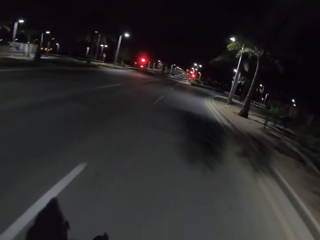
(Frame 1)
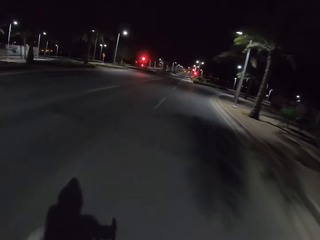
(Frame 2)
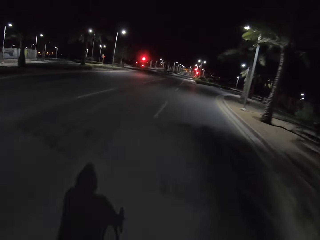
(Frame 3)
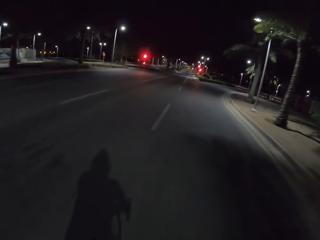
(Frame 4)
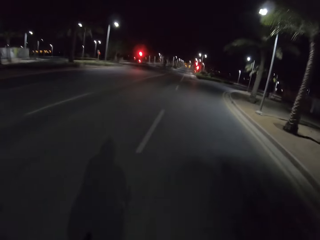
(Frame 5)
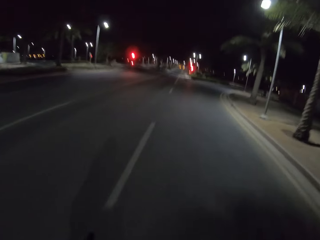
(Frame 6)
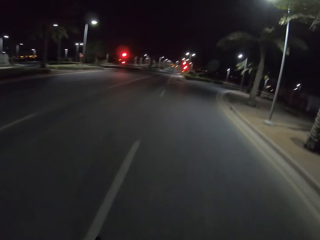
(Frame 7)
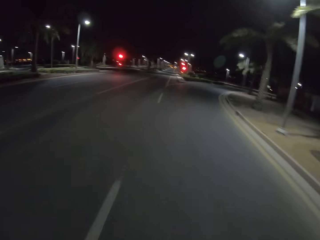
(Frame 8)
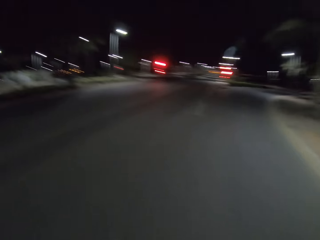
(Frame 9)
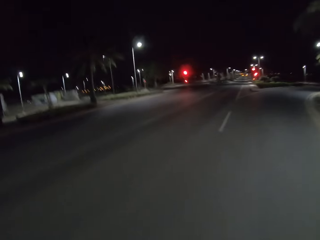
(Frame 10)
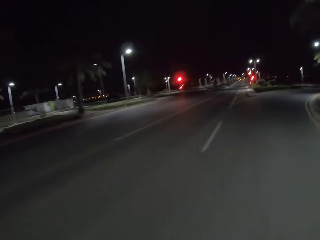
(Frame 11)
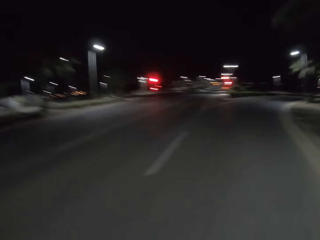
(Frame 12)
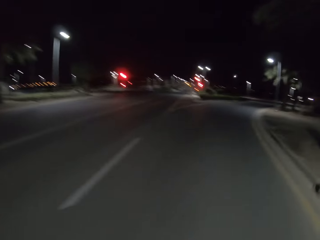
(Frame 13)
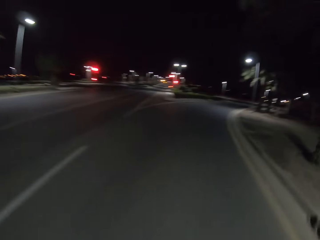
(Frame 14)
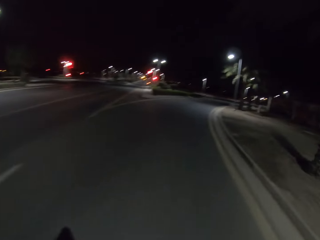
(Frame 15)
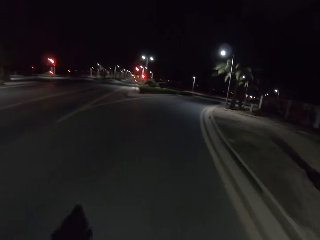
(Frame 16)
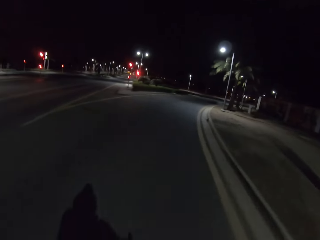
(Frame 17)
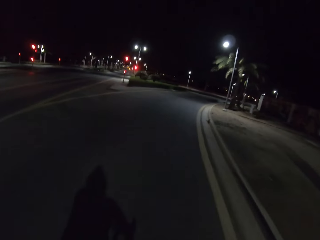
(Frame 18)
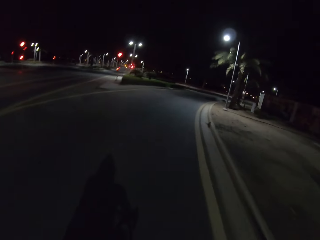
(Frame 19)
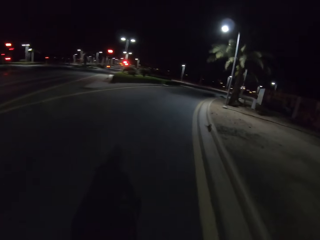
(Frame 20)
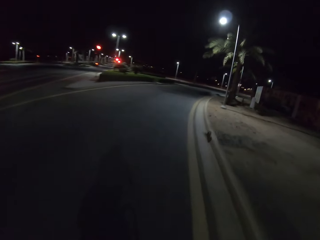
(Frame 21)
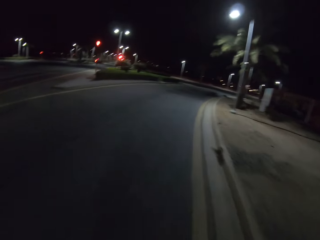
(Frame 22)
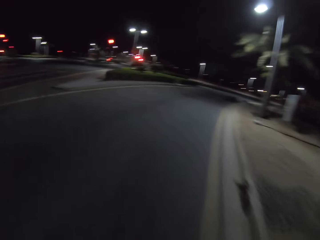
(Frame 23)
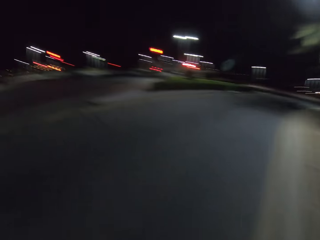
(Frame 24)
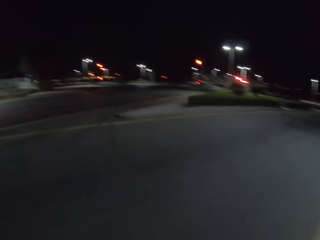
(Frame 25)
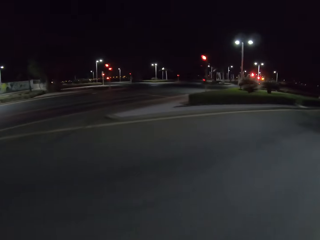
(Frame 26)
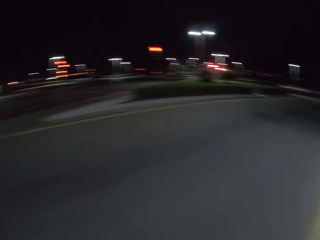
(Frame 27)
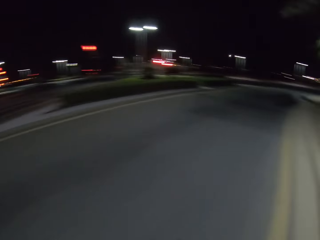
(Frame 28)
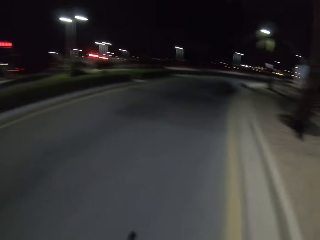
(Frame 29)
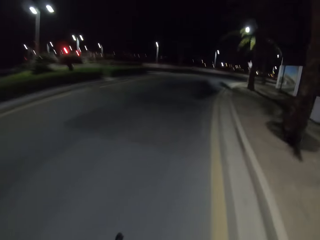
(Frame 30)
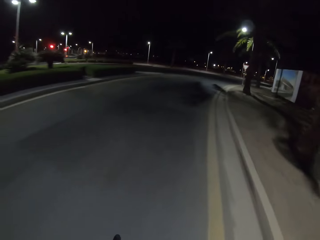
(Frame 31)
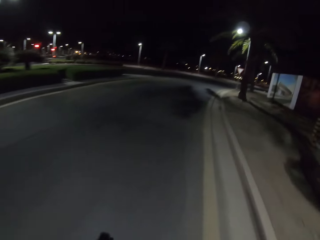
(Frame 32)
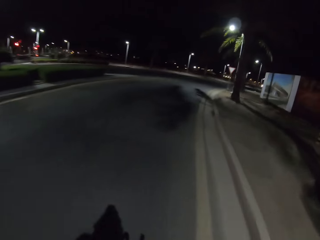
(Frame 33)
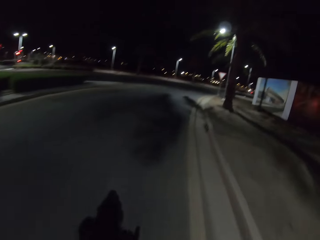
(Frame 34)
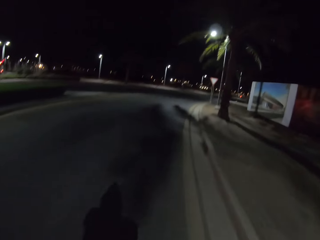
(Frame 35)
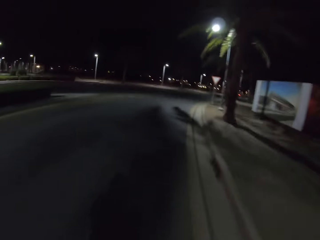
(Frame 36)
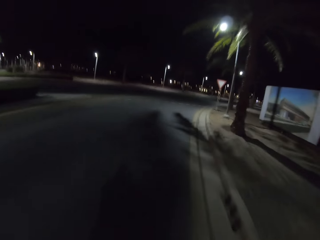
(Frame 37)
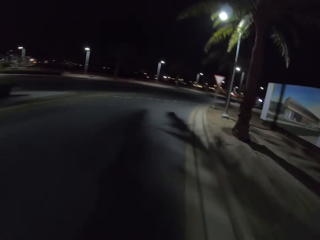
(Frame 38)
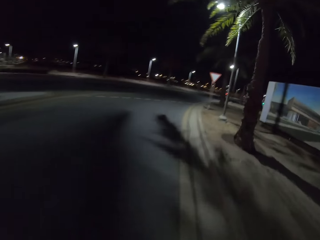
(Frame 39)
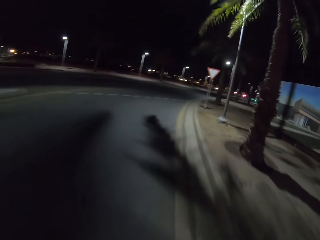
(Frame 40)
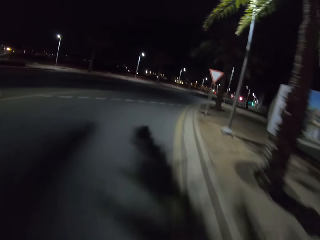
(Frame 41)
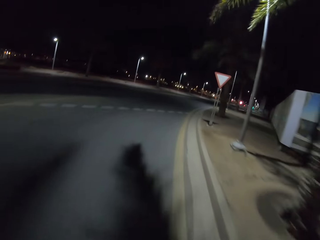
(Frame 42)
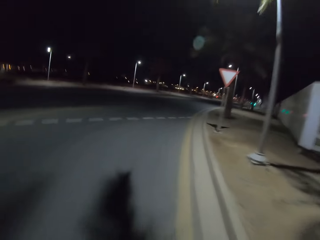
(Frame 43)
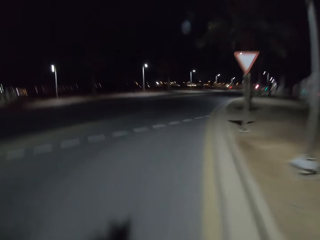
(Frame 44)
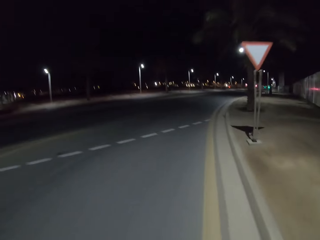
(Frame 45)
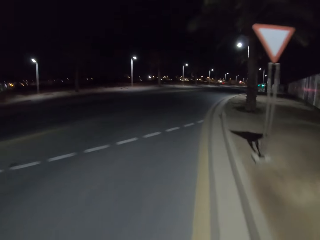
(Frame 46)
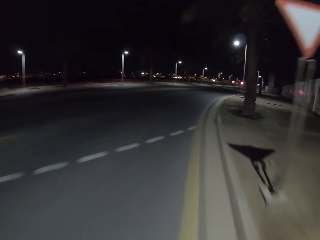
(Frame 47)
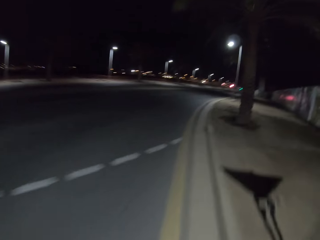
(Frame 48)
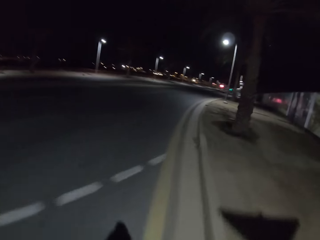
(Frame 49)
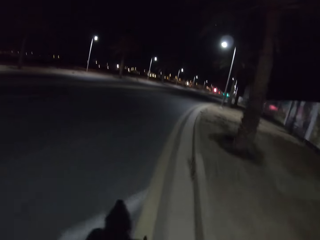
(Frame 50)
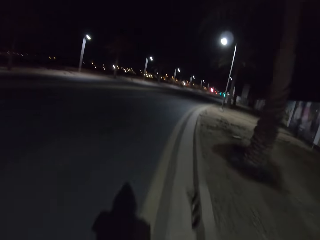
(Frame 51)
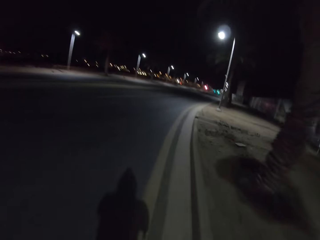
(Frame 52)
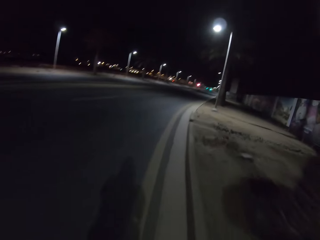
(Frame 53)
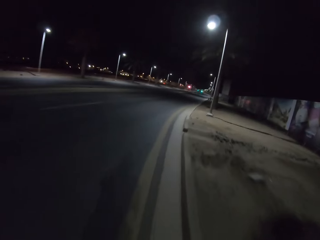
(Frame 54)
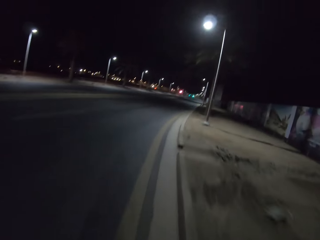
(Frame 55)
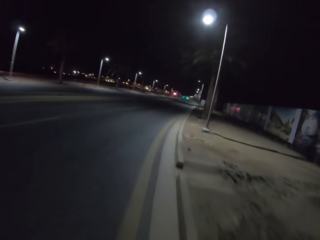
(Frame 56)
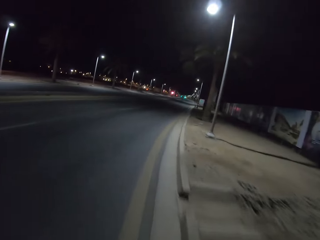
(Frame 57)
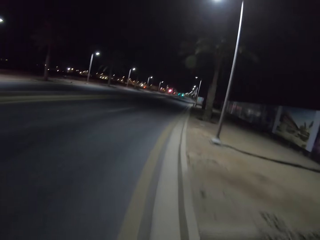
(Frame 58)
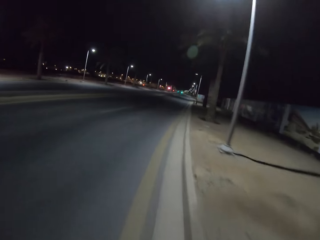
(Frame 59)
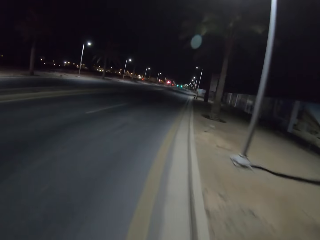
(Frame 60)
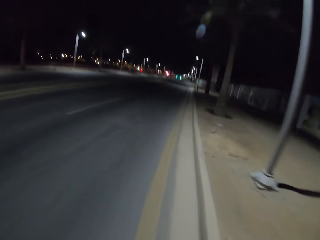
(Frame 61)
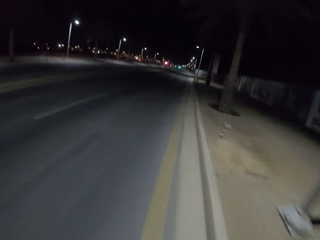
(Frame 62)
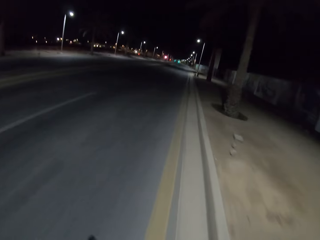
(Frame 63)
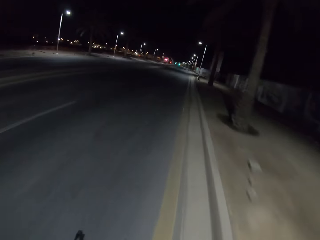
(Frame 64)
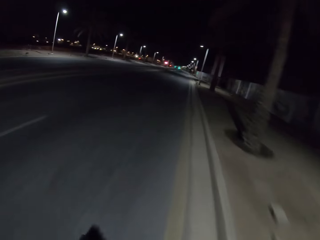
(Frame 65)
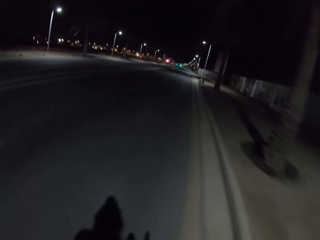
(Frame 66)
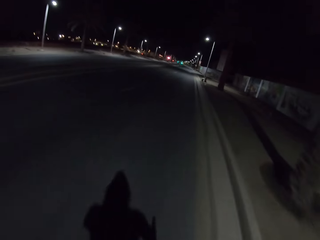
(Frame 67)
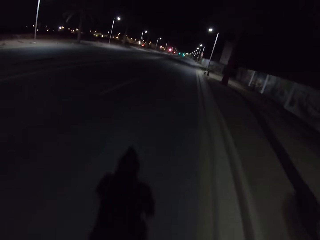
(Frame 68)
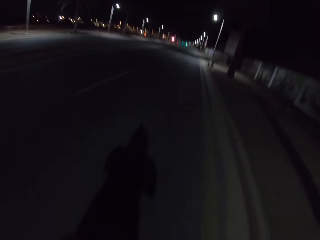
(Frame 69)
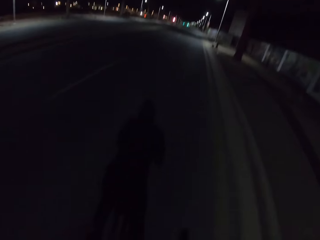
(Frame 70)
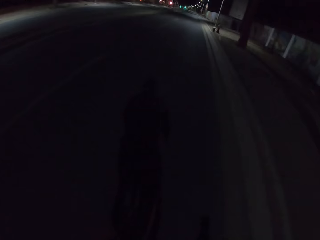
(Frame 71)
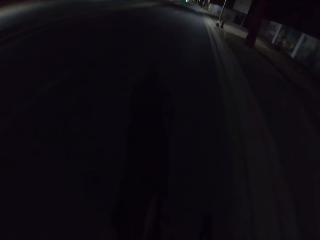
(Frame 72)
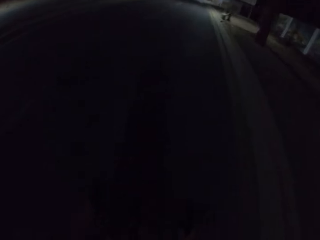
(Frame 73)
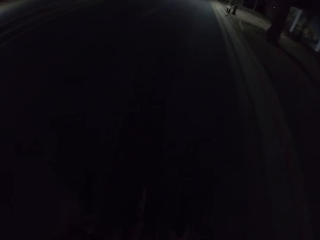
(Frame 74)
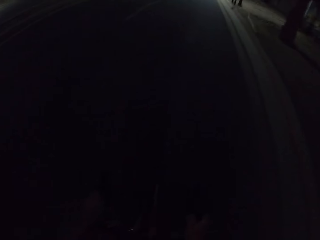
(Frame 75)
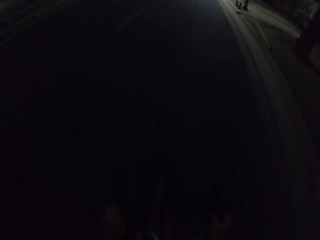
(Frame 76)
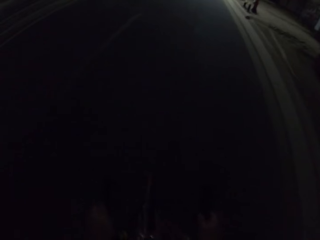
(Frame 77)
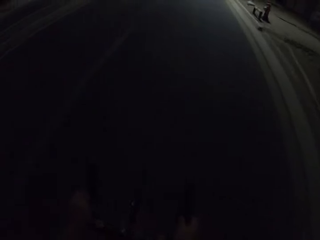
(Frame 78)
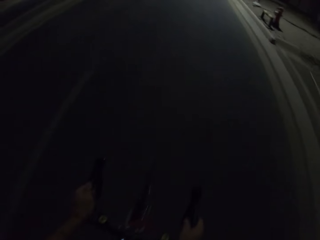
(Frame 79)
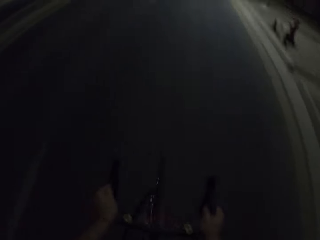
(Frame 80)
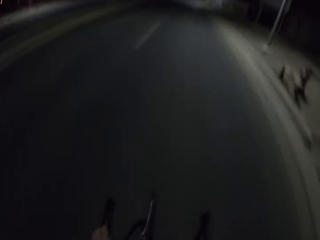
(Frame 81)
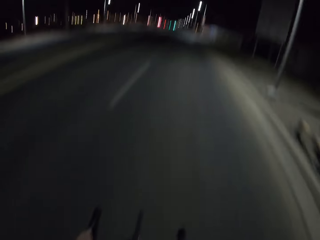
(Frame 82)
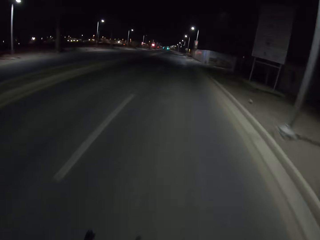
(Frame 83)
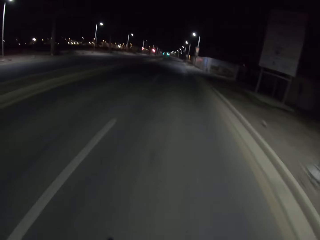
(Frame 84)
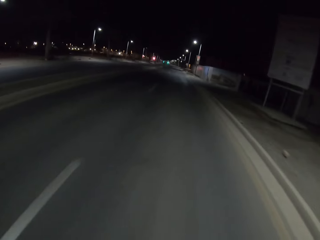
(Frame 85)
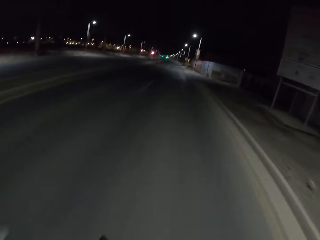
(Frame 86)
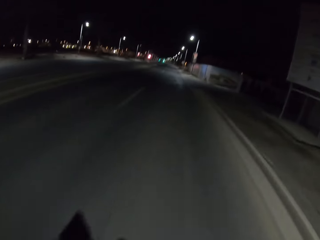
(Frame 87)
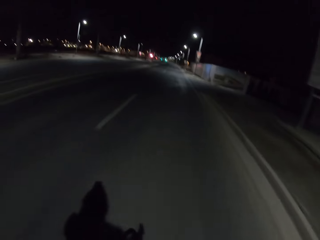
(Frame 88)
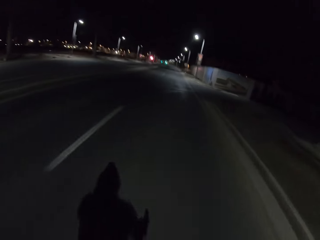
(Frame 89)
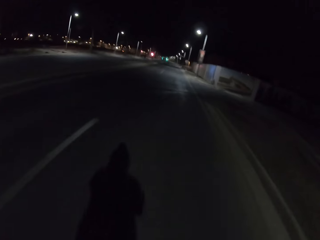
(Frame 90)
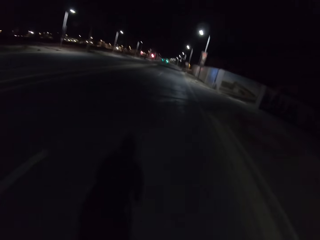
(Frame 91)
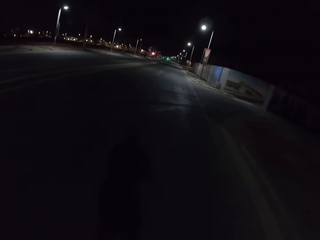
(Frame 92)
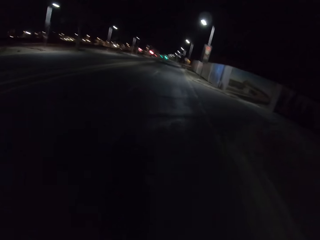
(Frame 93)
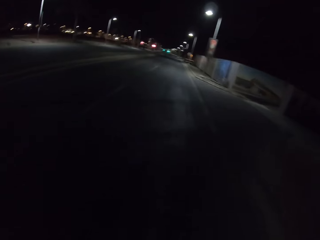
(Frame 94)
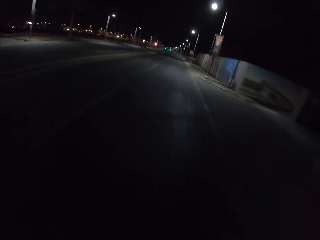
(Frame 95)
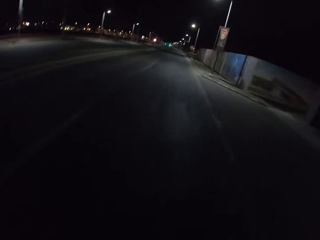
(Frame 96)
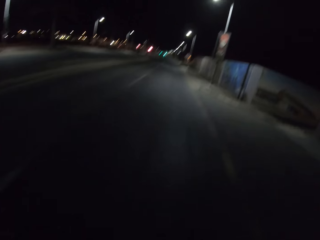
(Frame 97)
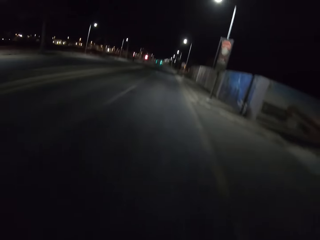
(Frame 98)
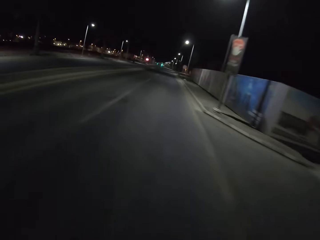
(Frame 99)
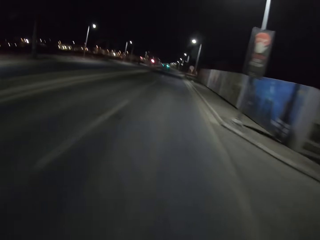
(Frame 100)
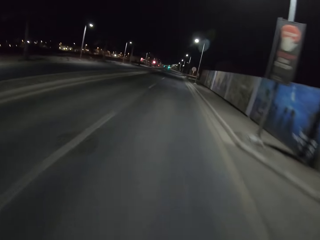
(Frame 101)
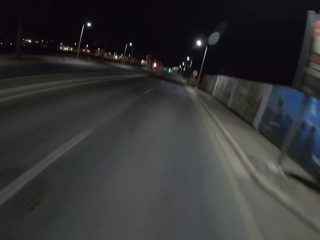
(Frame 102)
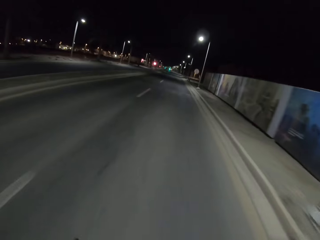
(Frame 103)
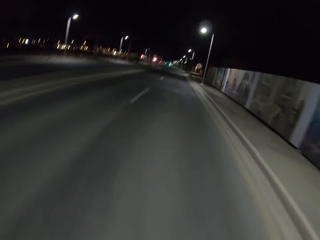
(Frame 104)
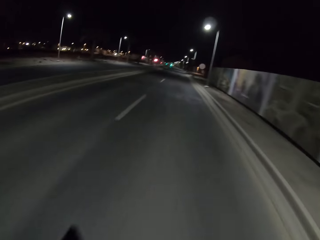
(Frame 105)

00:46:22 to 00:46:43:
The camera wearer rides the bicycle and looks around. They ride the bicycle and look around. They turn right and ride the bicycle. They ride the bicycle again and look around.
